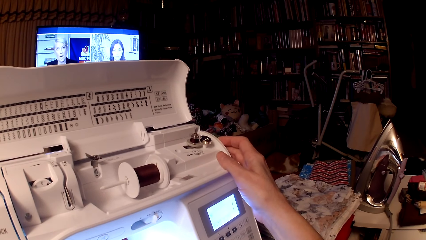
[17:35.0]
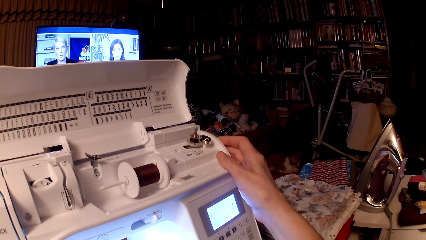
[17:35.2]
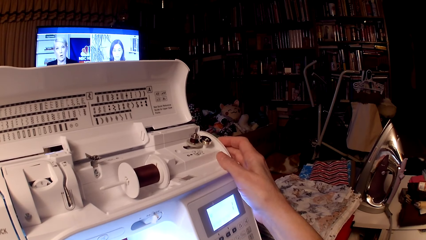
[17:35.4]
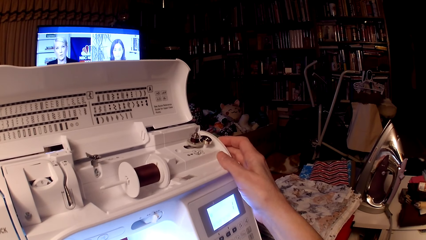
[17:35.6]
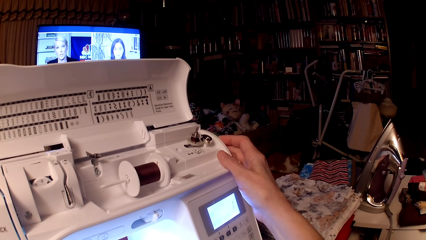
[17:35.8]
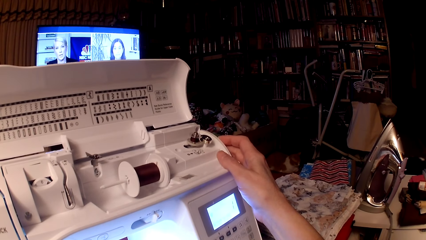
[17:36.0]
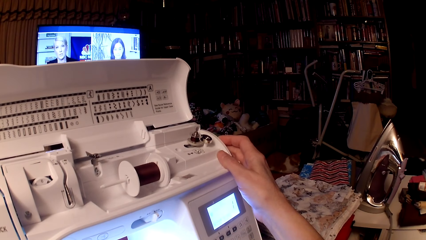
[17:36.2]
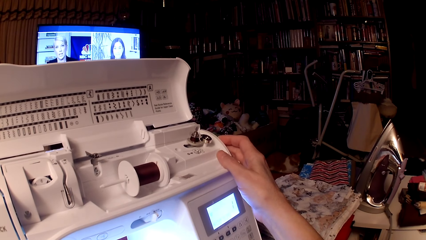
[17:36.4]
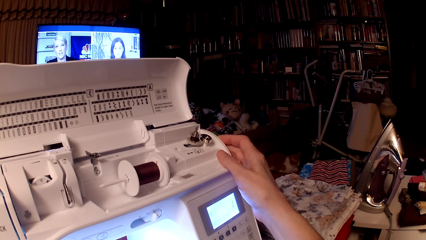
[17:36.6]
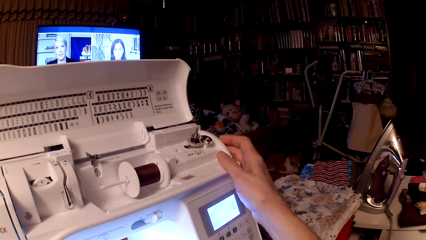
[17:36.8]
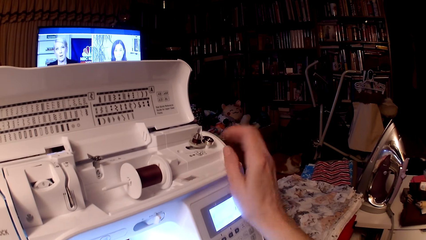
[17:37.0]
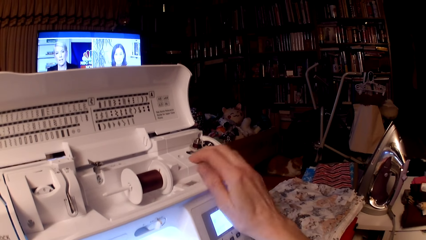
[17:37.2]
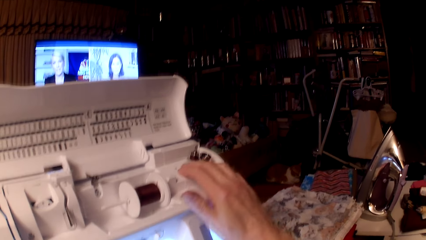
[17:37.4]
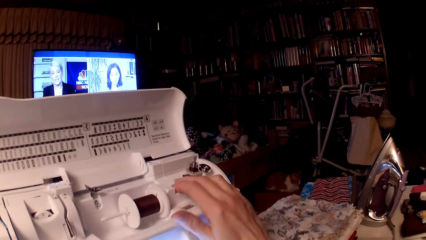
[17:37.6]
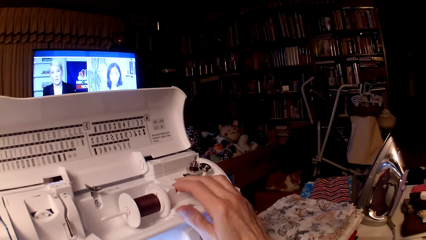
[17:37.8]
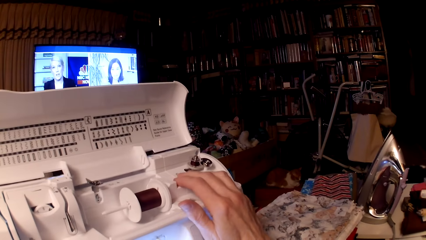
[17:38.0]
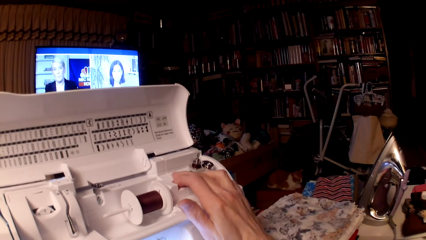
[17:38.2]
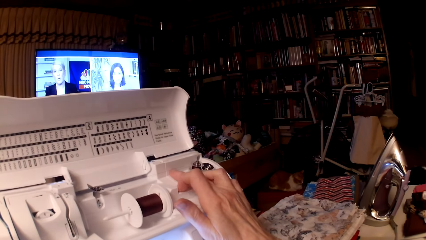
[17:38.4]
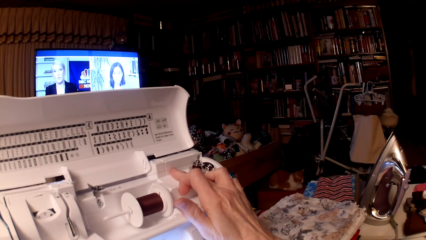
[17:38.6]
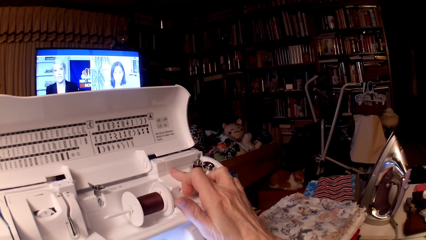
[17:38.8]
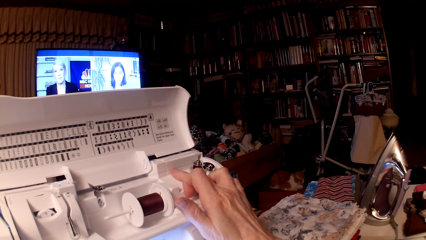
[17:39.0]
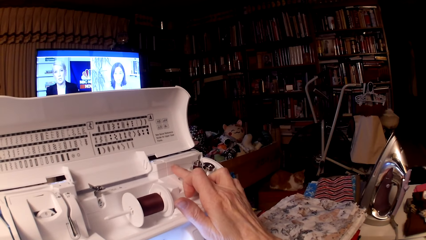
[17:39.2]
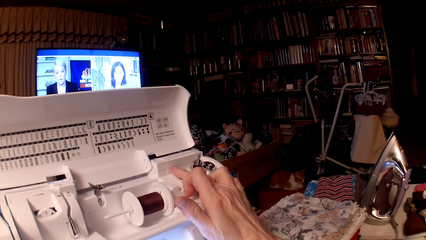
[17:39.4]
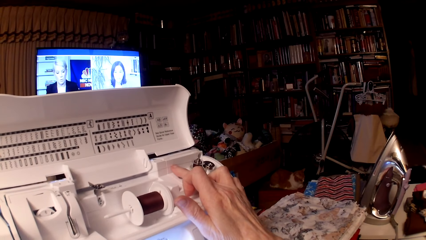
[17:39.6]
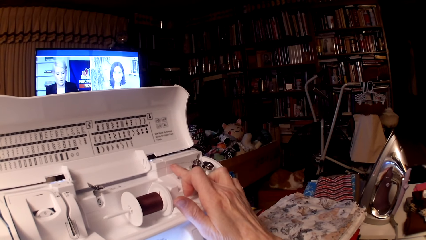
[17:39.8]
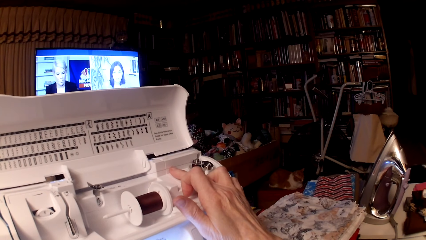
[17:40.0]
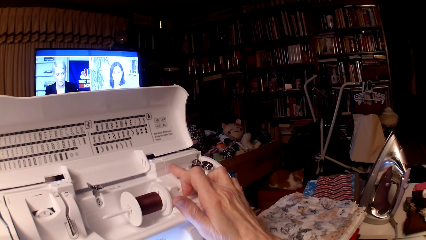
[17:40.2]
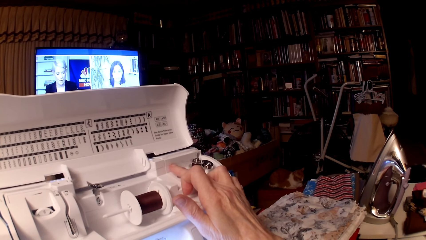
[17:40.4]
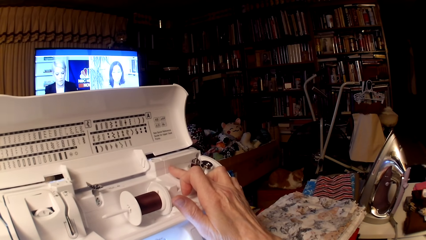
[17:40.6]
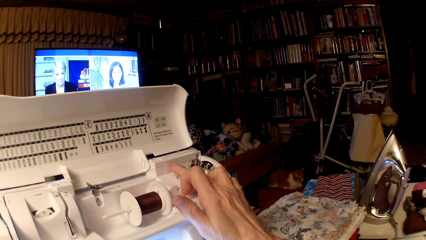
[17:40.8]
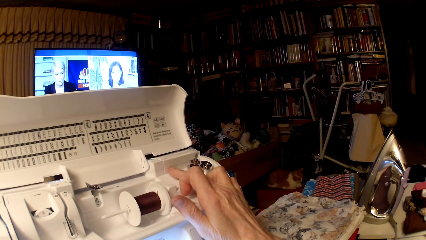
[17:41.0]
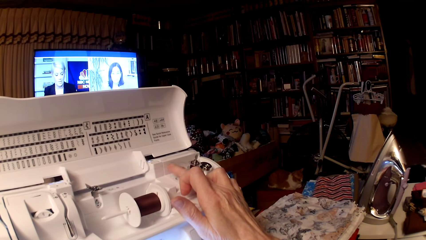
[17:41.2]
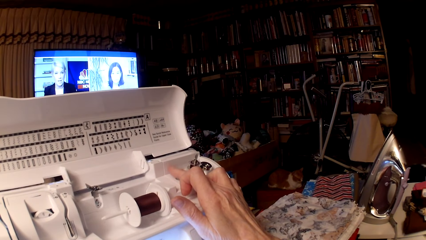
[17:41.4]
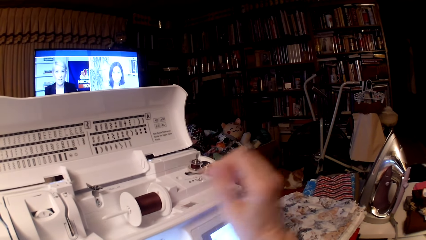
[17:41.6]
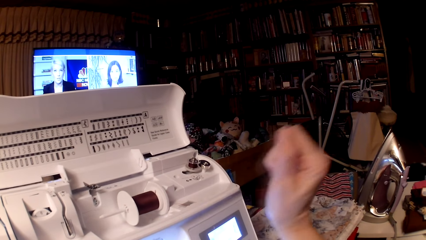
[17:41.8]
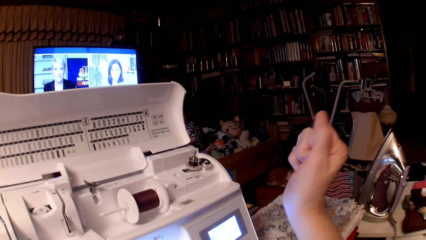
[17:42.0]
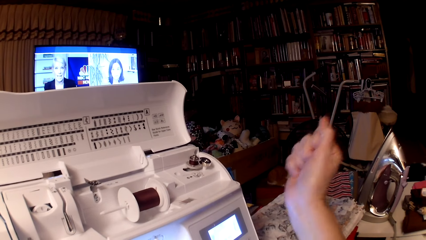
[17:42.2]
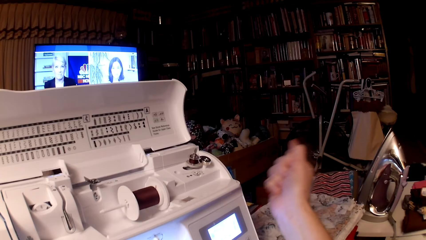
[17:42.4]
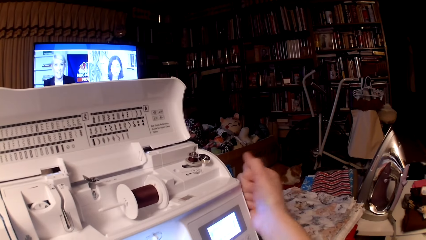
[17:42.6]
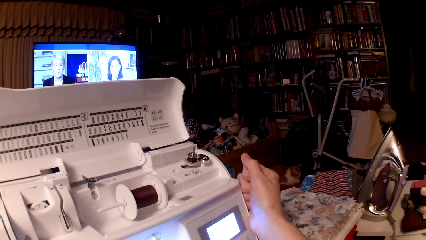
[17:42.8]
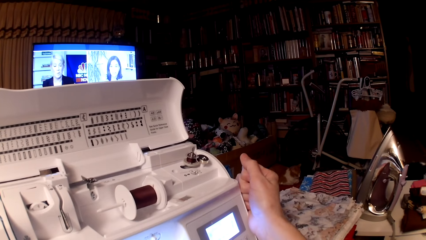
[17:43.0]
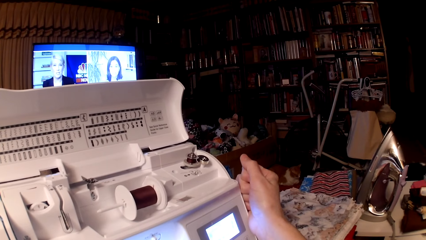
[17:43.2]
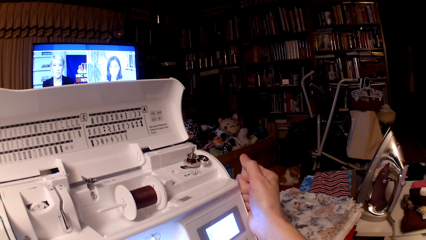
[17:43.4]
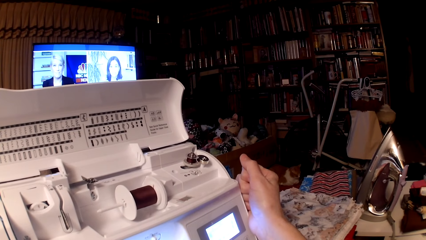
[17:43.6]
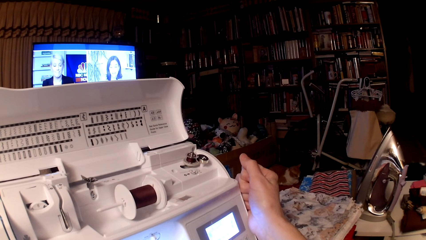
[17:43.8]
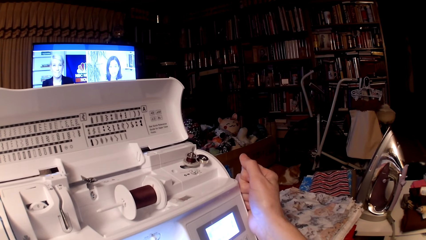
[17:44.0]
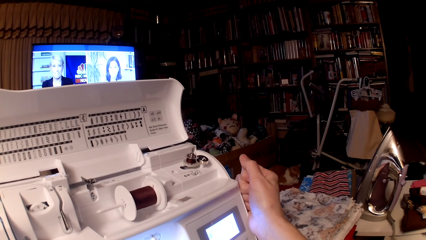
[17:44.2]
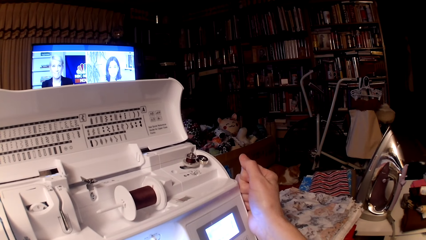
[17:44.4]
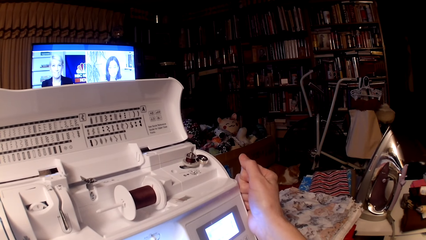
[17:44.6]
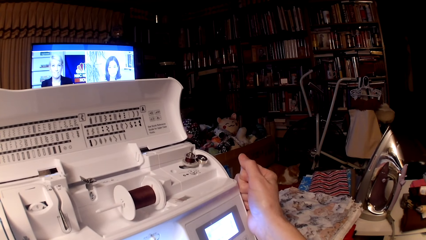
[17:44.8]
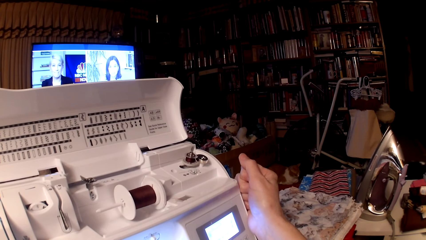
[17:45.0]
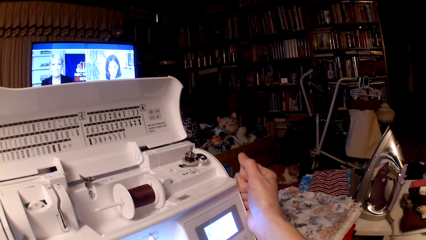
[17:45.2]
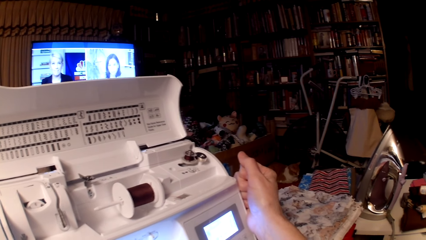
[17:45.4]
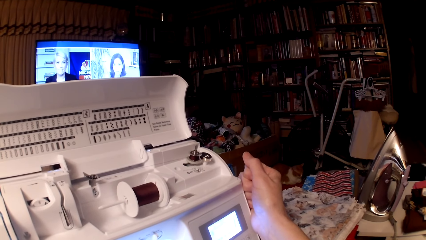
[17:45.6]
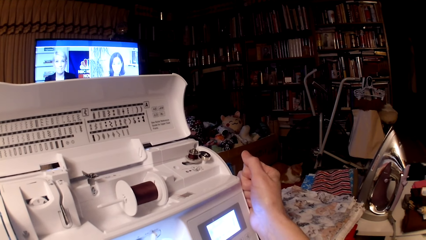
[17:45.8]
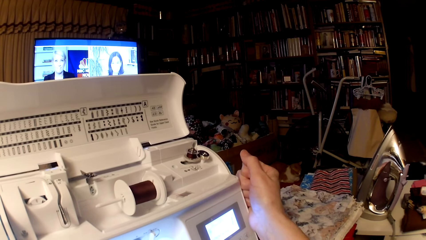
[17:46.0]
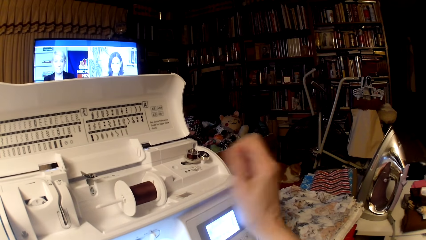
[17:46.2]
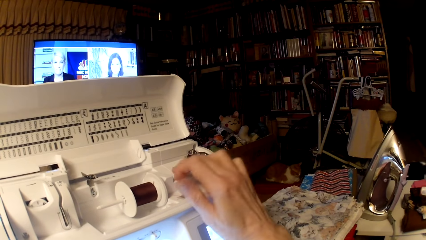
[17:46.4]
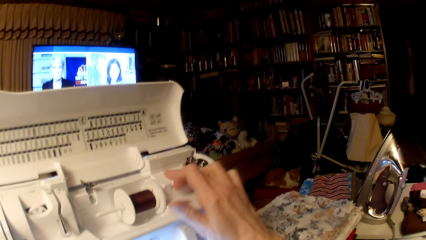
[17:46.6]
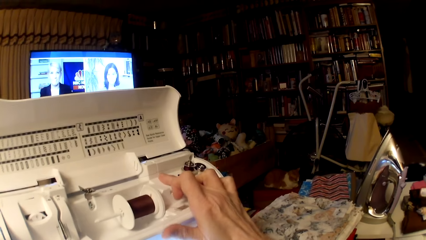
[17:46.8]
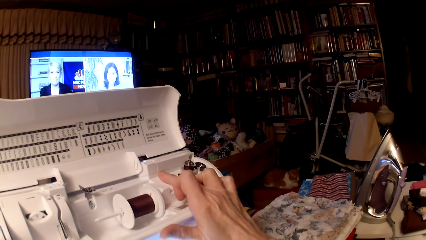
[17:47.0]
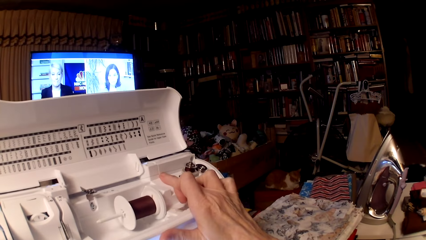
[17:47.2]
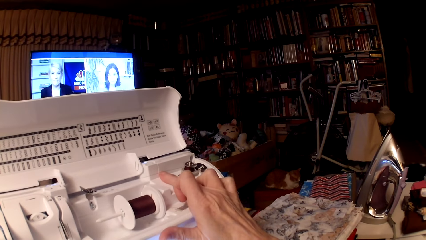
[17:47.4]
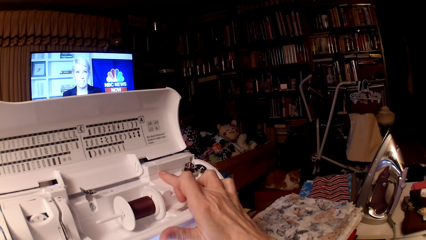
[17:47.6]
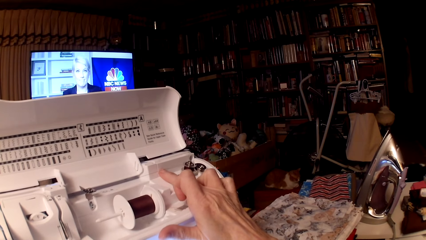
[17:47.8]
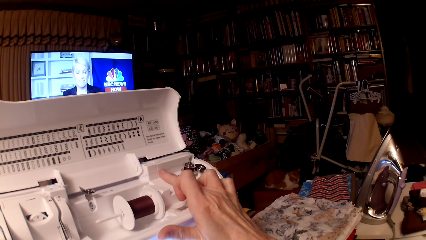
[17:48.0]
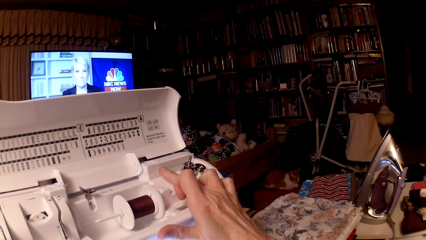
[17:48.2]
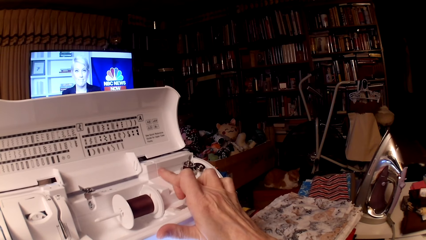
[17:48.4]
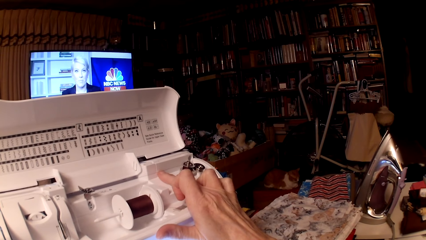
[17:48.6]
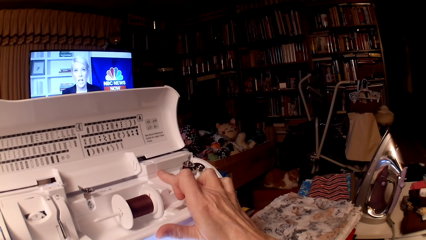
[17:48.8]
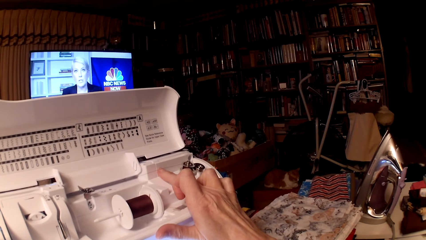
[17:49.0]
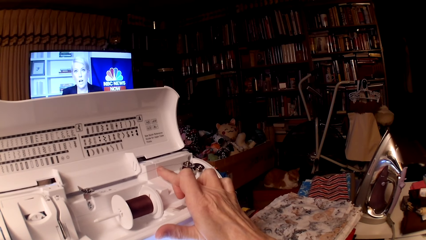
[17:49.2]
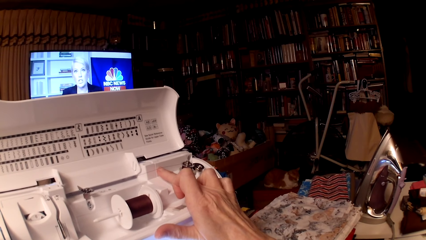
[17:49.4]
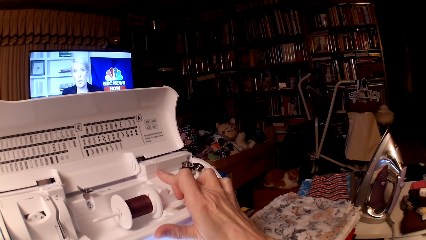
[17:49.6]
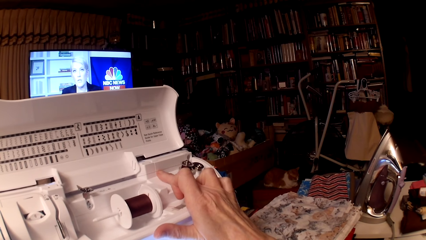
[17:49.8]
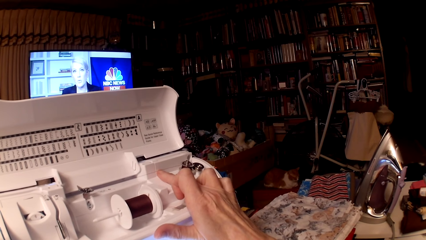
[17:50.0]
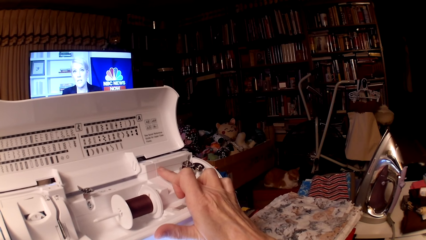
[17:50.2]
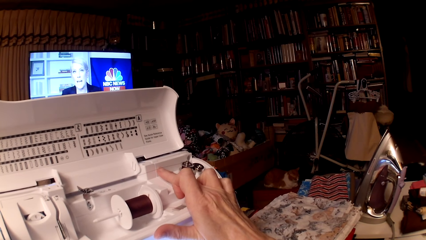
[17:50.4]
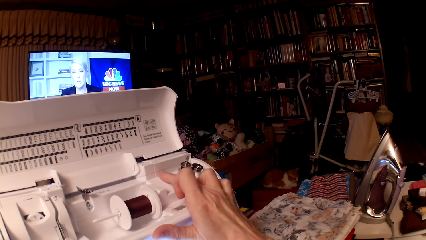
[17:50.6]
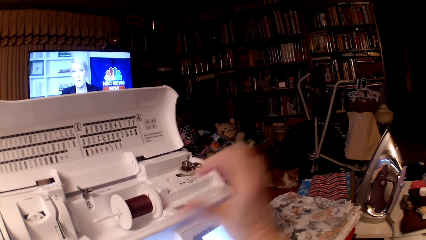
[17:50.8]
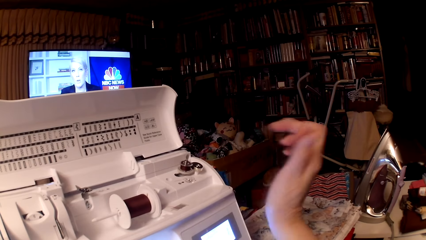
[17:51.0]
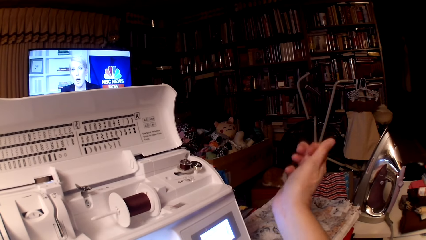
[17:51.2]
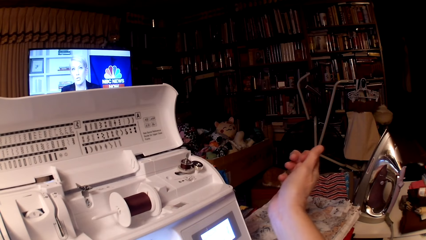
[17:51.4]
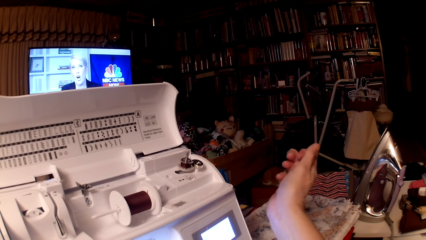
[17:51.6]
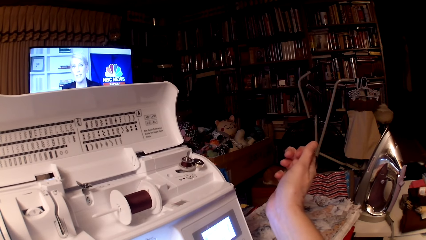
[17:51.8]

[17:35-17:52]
The camera wearer touches the sewing thread with a finger. They hold the thread on the sewing machine. They stare at the sewing machine. They touch the sewing thread with a finger. They hold the thread on the sewing machine.
